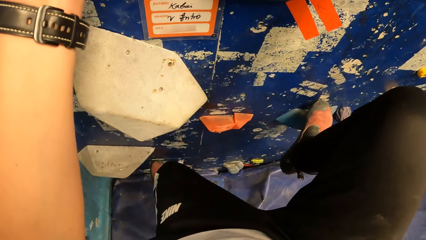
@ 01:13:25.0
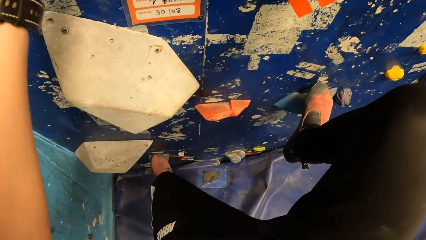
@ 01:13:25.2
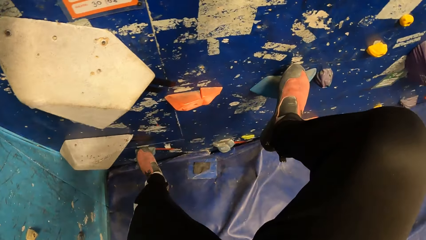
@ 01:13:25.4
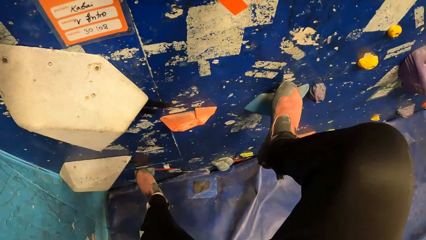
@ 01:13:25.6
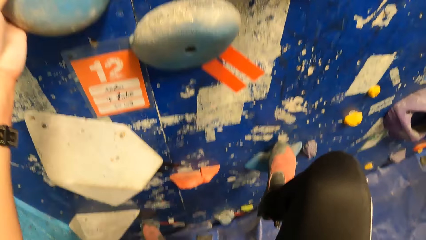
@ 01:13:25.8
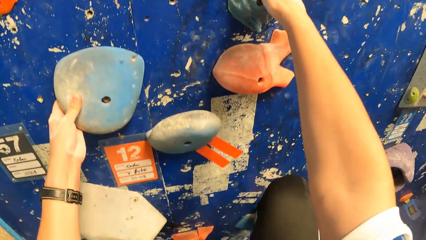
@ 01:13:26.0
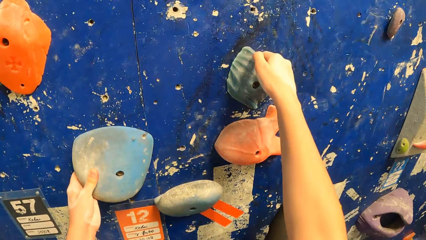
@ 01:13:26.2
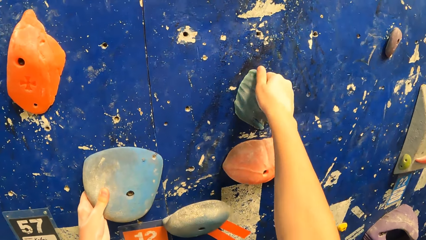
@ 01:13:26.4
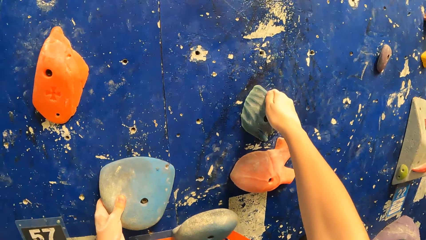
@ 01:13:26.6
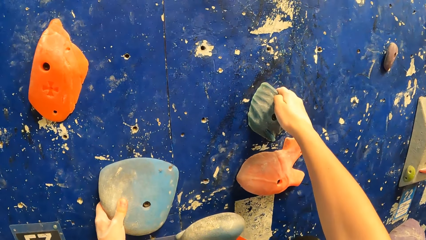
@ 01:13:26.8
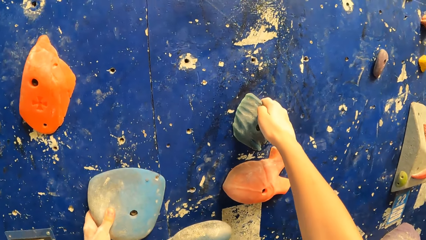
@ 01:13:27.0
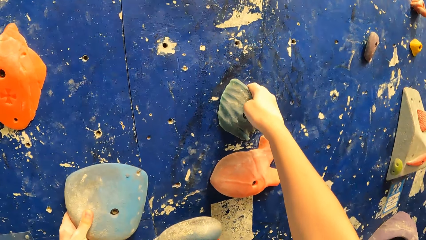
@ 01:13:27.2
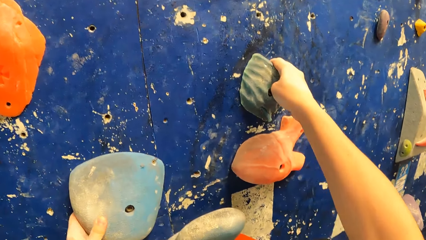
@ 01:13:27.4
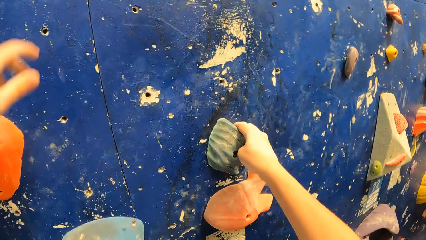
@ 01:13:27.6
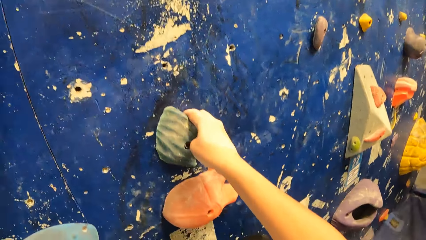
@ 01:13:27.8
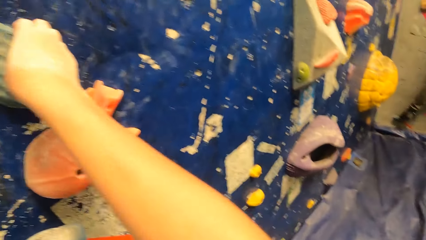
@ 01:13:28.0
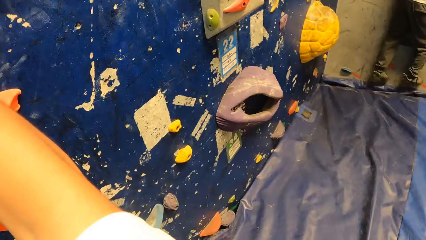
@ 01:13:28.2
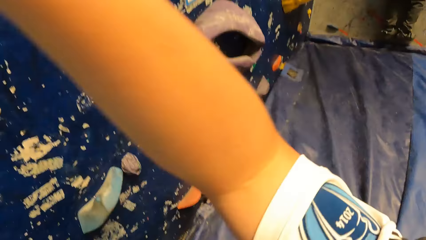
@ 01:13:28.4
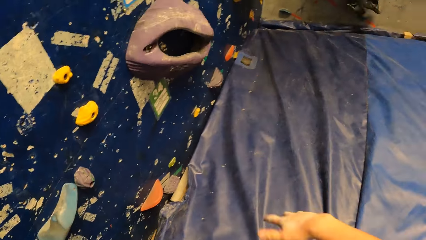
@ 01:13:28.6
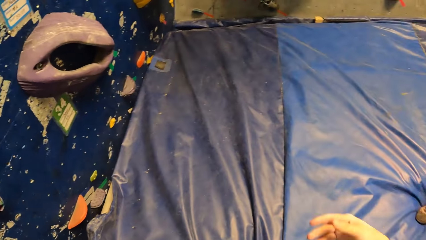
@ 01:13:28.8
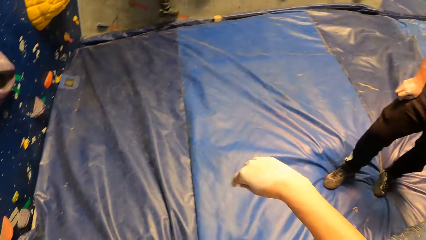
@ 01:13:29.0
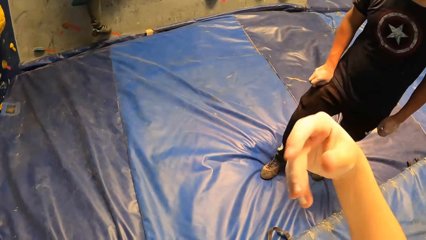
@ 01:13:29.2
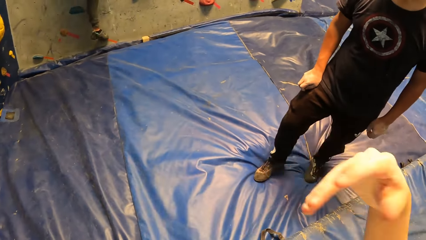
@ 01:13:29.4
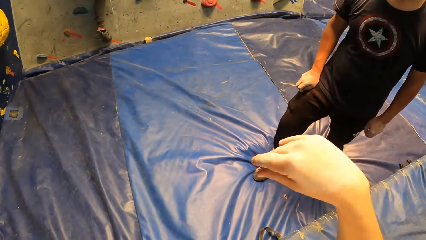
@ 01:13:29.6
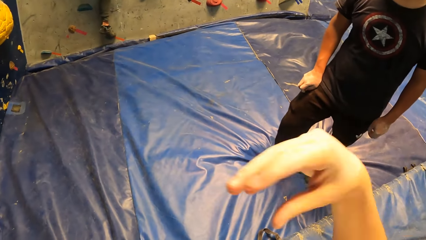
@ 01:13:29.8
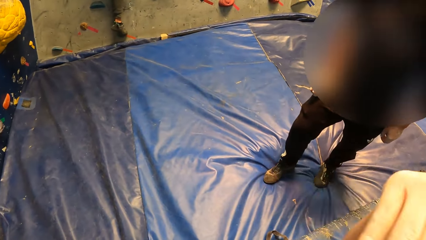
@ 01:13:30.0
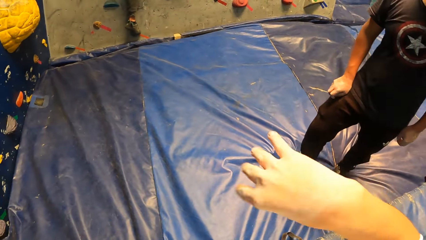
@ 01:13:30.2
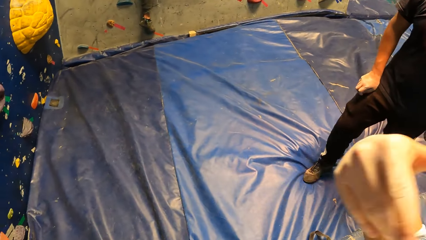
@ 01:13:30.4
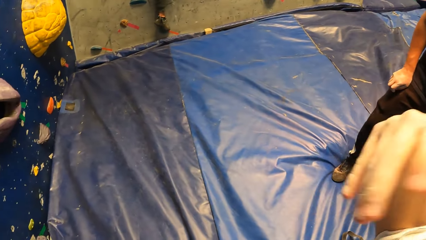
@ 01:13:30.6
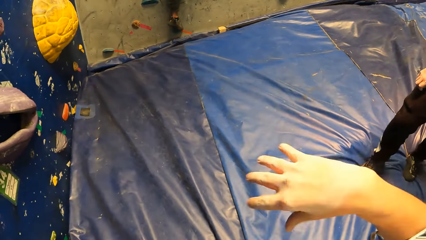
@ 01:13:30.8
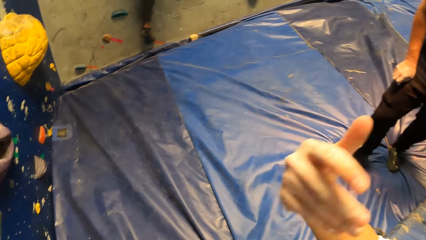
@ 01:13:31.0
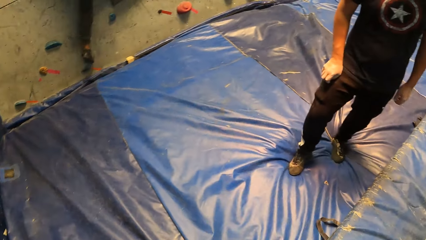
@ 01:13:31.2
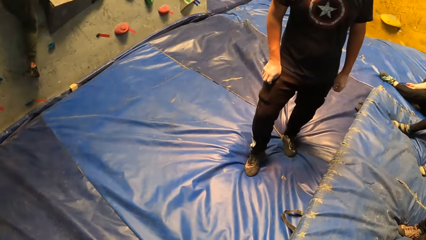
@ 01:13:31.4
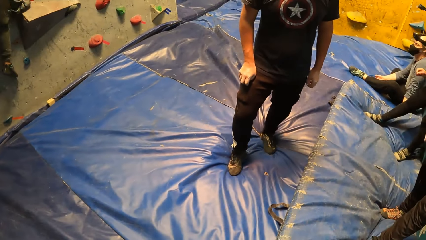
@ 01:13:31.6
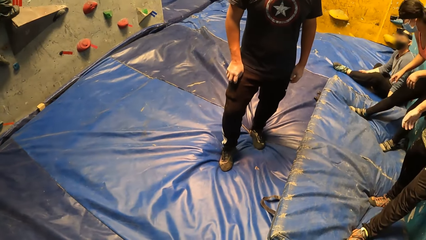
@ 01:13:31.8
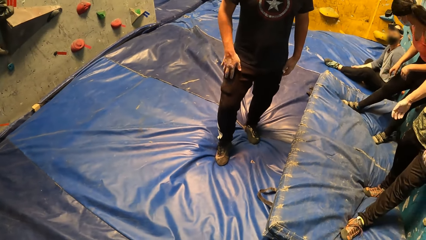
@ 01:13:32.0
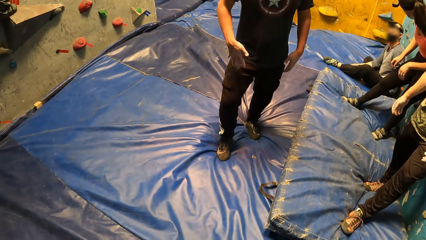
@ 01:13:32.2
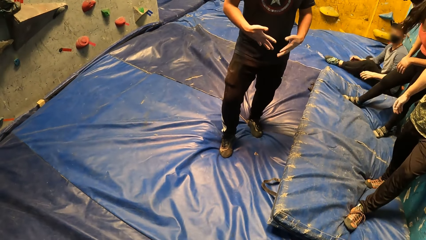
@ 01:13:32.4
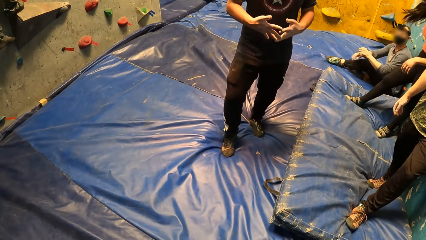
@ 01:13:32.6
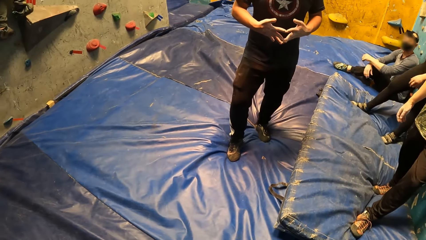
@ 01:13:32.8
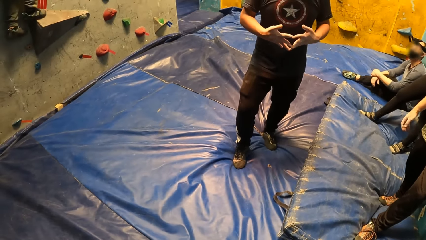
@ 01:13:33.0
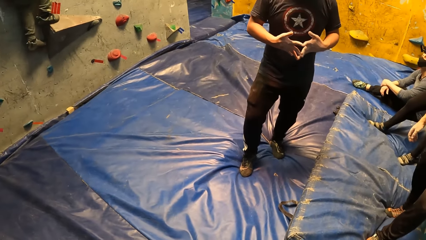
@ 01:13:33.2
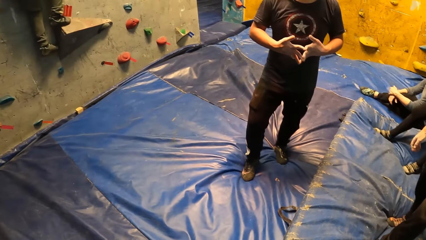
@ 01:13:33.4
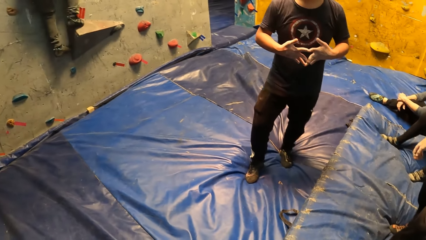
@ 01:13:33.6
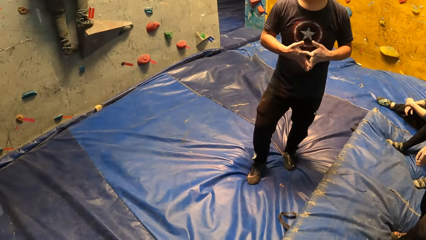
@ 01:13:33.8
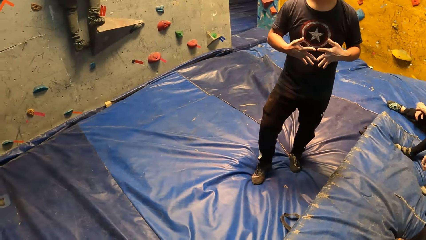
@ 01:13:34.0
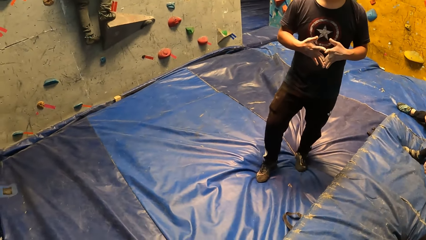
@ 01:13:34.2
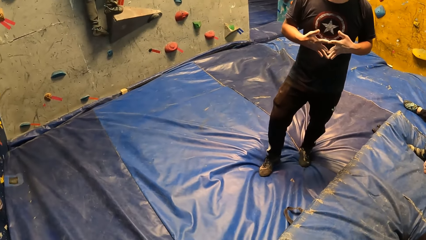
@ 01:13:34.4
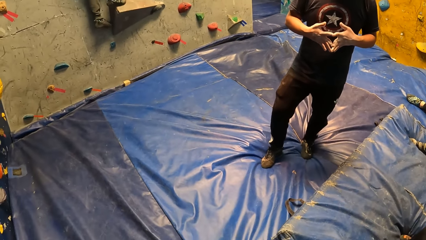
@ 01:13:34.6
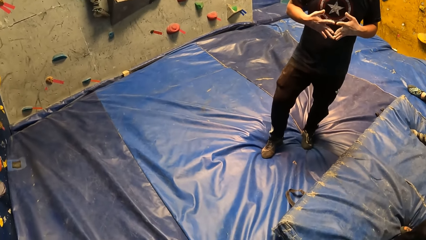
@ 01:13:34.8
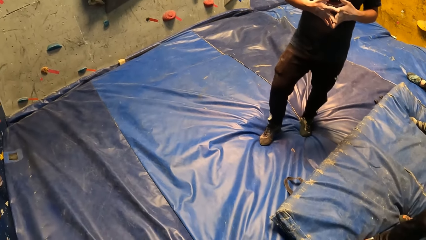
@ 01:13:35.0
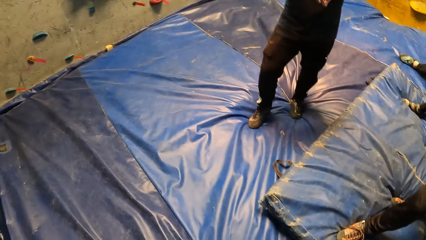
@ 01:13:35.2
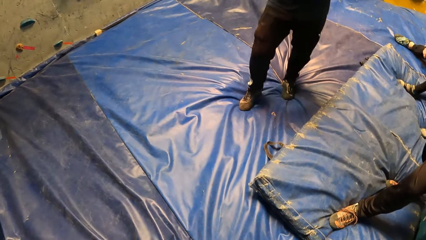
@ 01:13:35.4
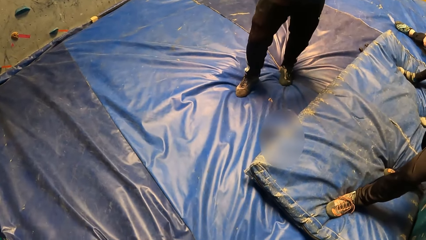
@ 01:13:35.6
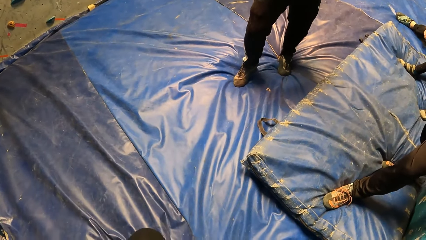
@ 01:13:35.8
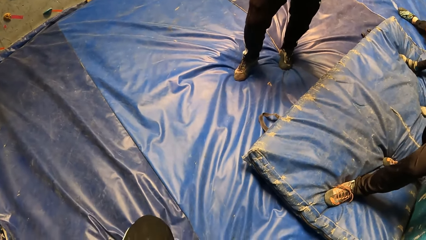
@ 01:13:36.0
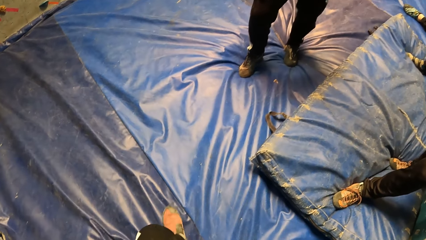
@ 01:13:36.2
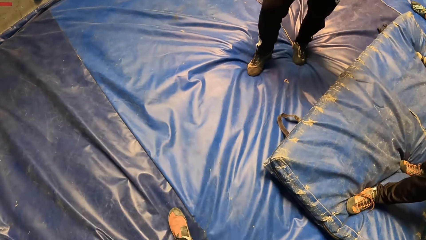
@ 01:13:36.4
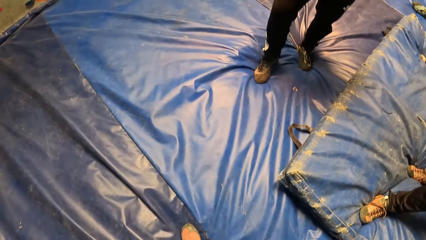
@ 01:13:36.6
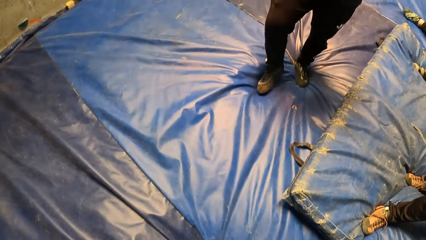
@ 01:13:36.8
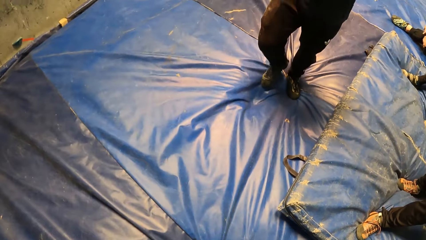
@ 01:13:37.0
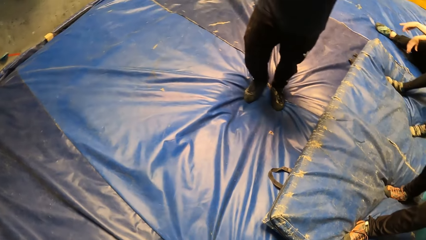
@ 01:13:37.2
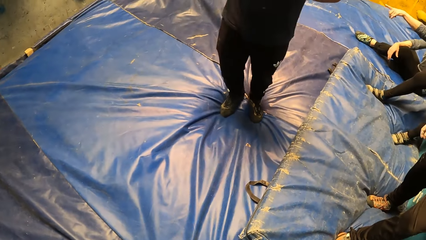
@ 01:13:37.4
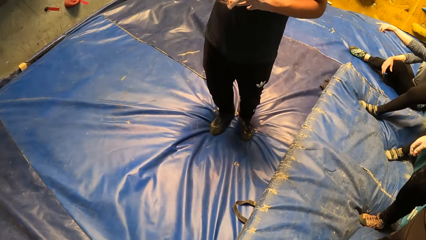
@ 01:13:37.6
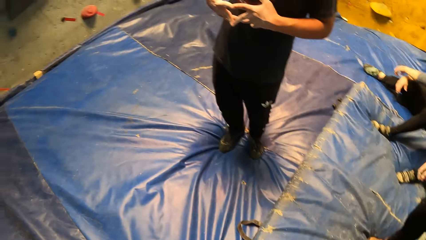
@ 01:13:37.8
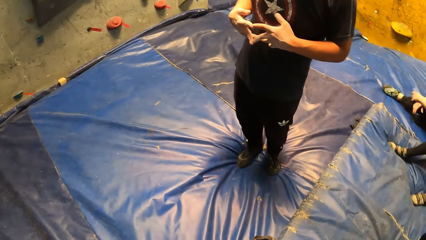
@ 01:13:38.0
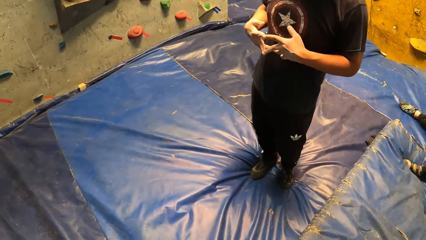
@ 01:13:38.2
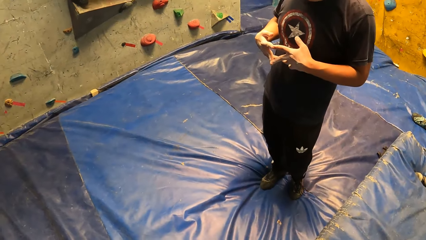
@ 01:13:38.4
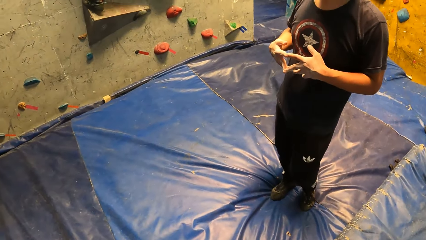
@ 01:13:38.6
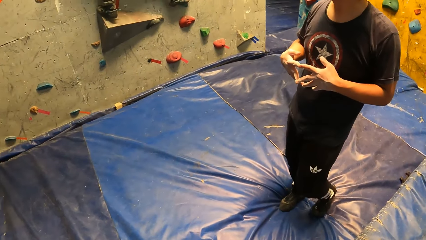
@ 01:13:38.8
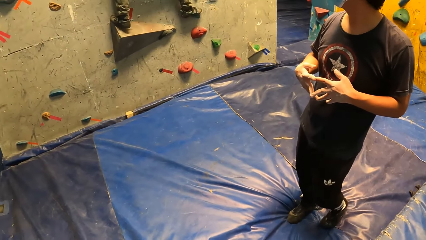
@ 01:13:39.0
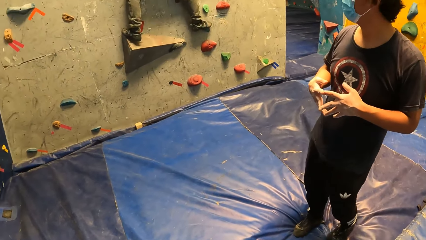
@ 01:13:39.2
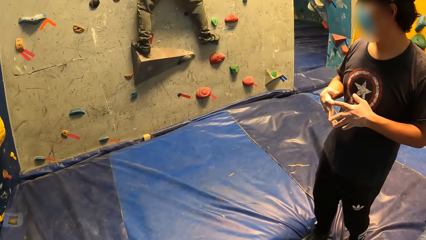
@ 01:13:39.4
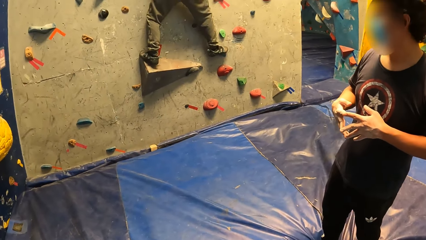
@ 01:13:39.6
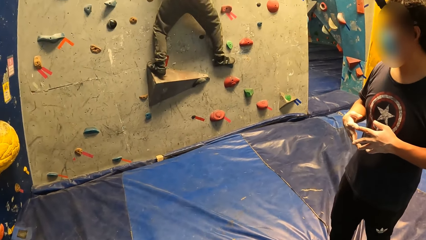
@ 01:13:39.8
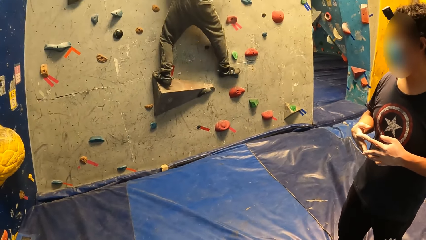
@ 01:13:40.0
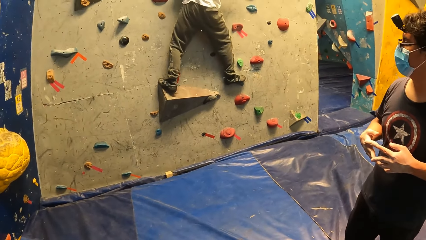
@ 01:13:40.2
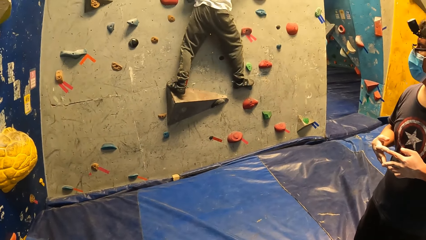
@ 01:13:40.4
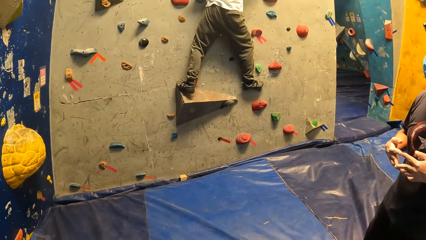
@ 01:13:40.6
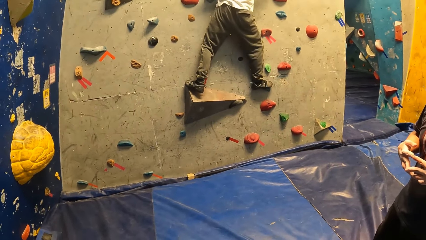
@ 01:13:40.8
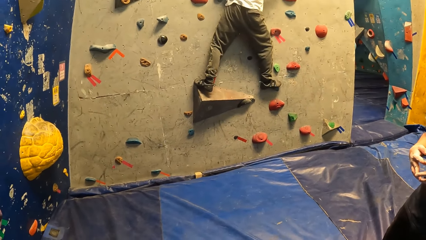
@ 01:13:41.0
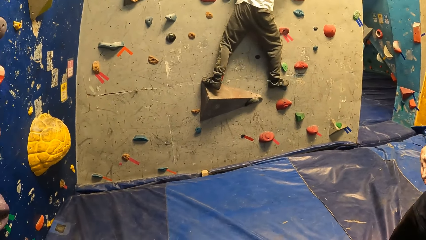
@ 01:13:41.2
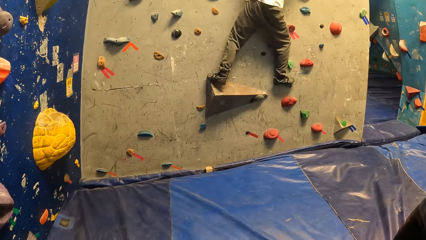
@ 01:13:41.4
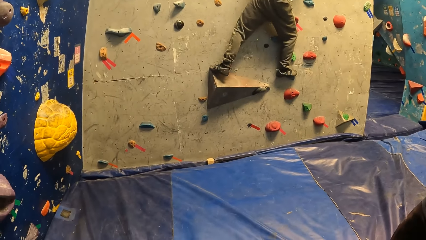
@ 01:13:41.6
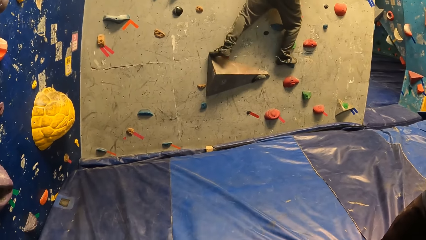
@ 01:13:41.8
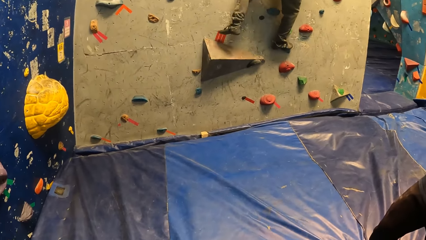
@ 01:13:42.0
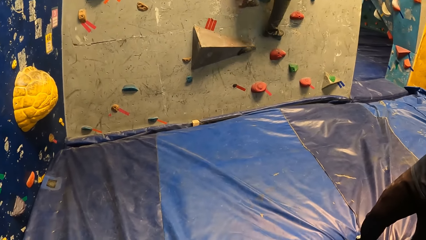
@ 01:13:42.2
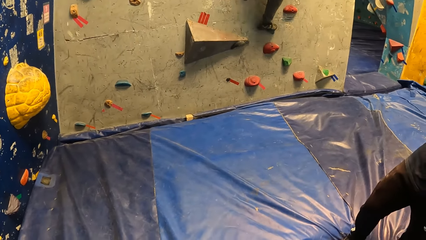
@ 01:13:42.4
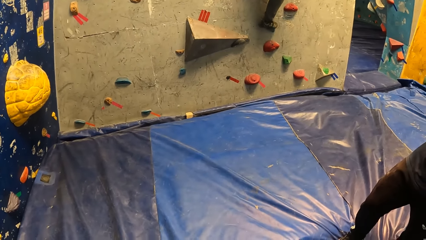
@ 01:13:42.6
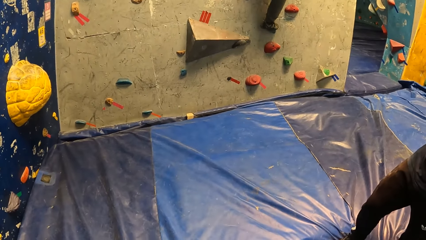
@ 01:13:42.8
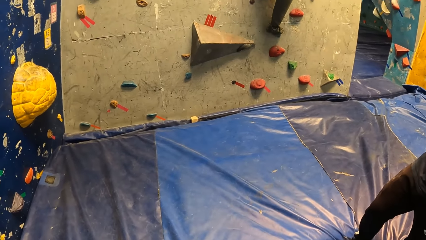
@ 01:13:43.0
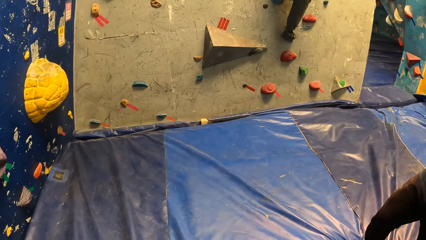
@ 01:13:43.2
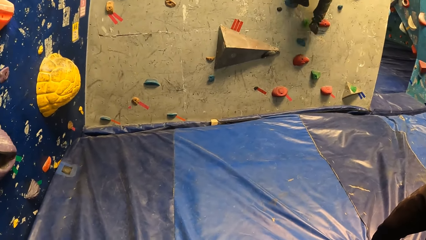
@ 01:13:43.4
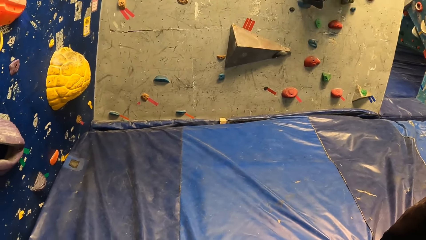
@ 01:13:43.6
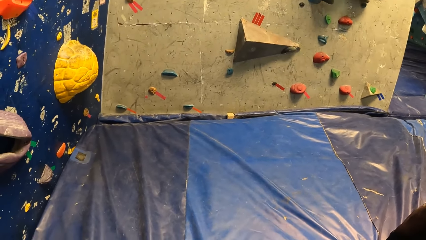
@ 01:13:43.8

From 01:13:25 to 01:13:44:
The camera wearer swings his right wrist. He jumps off the wall. He shakes the fingers. A man climbs the wall with both hands.
